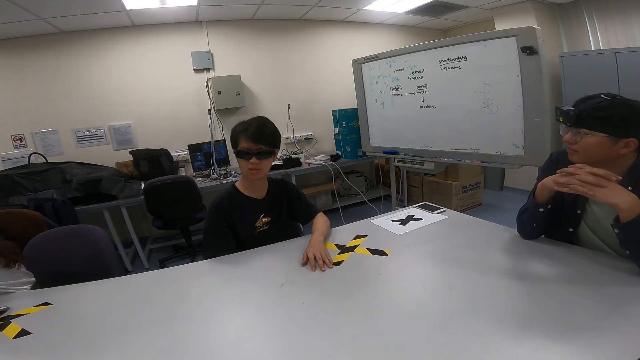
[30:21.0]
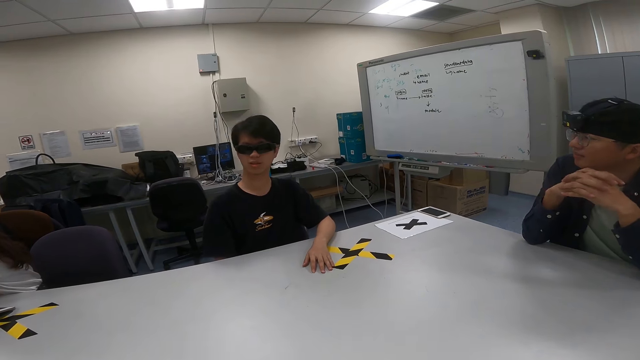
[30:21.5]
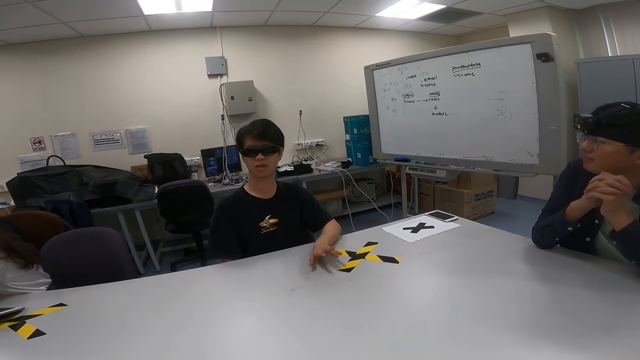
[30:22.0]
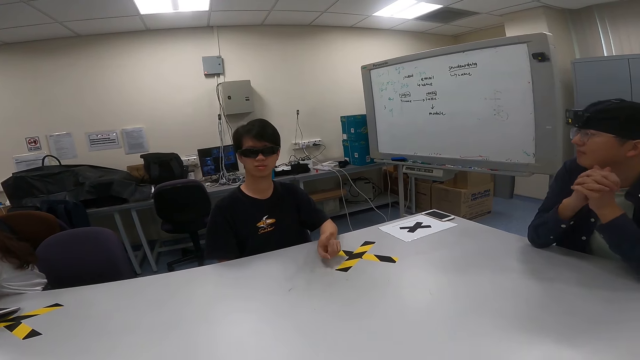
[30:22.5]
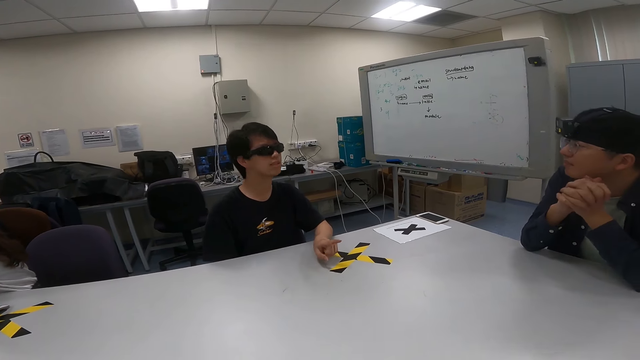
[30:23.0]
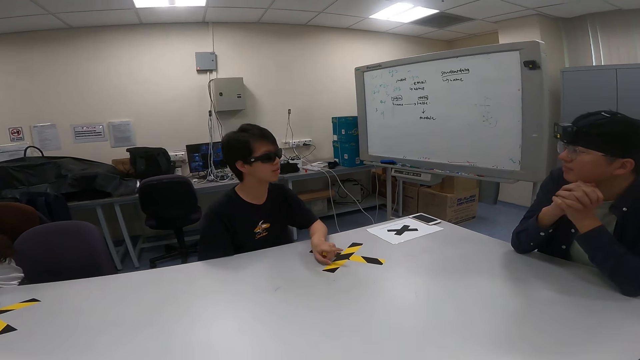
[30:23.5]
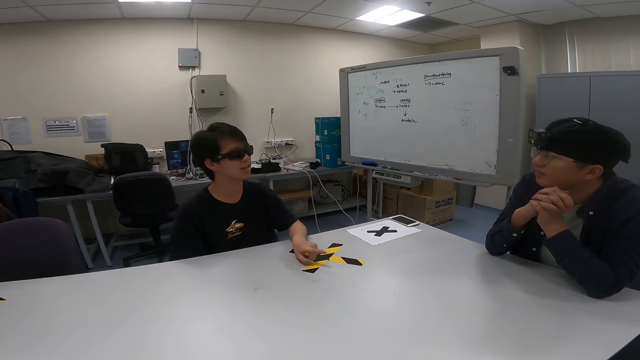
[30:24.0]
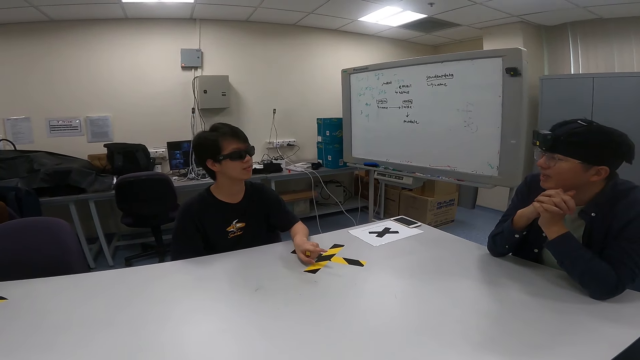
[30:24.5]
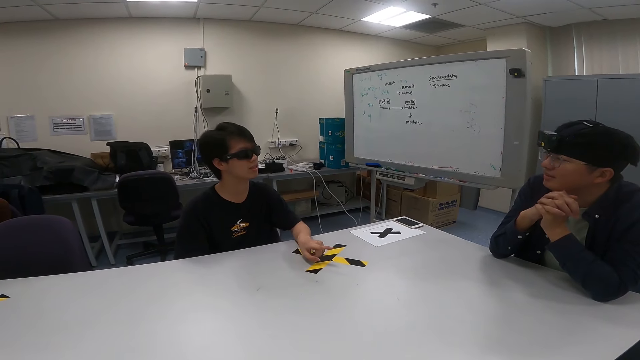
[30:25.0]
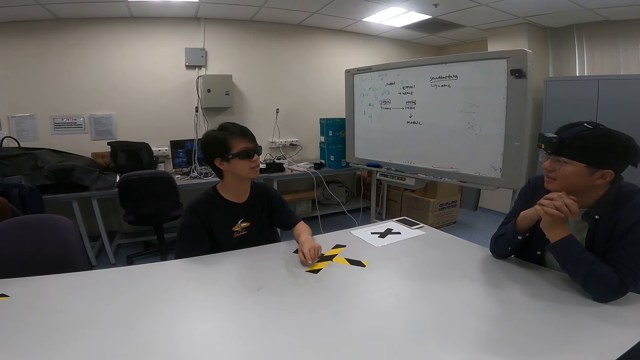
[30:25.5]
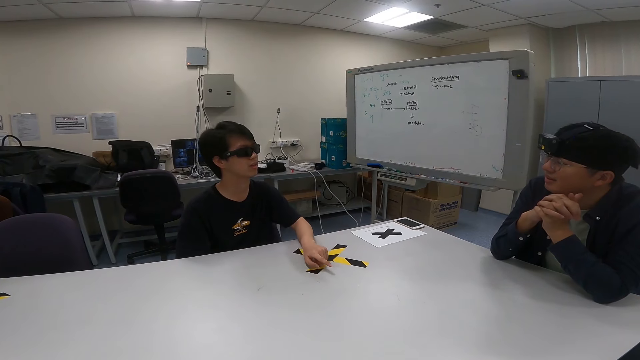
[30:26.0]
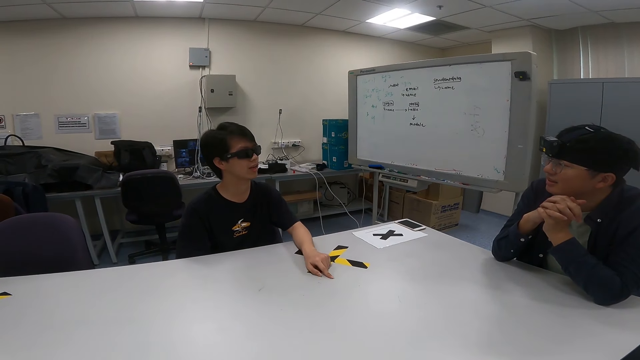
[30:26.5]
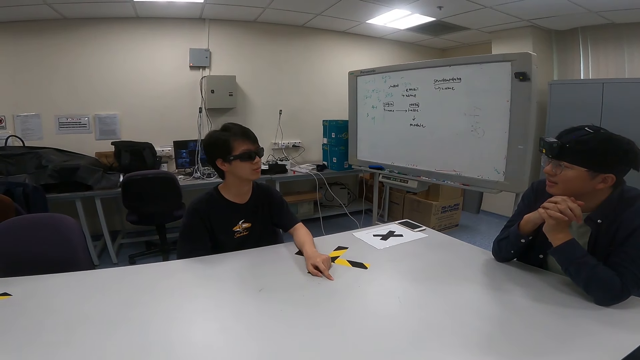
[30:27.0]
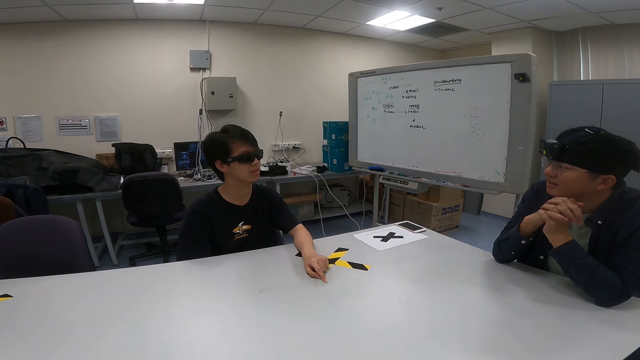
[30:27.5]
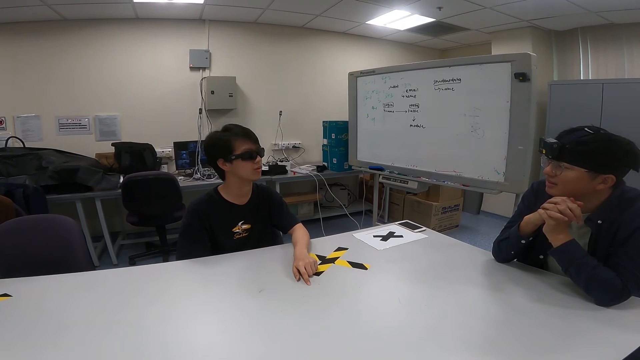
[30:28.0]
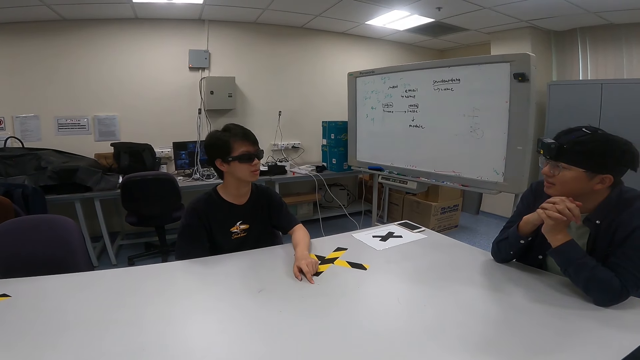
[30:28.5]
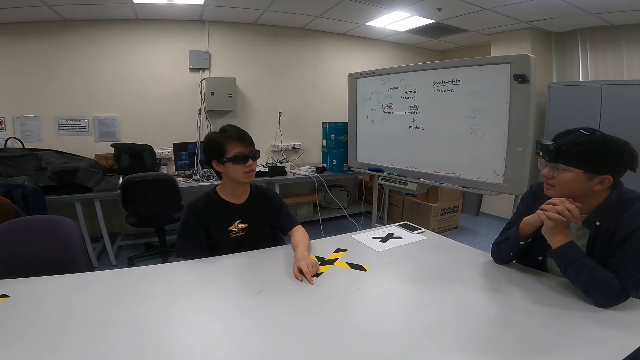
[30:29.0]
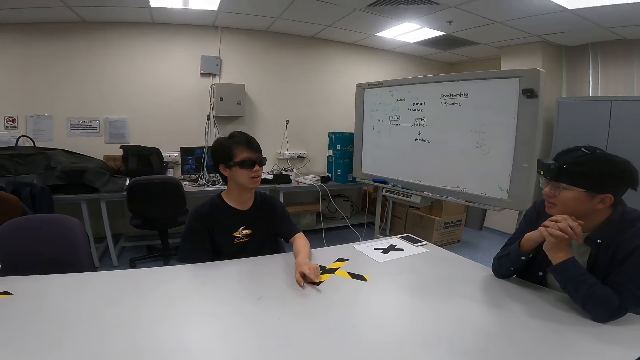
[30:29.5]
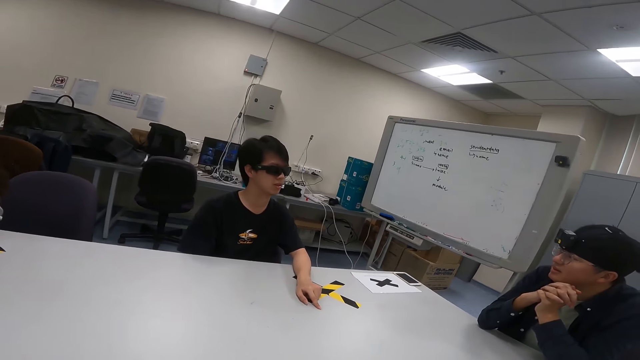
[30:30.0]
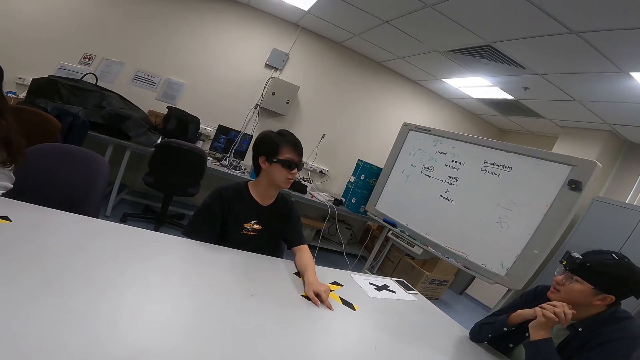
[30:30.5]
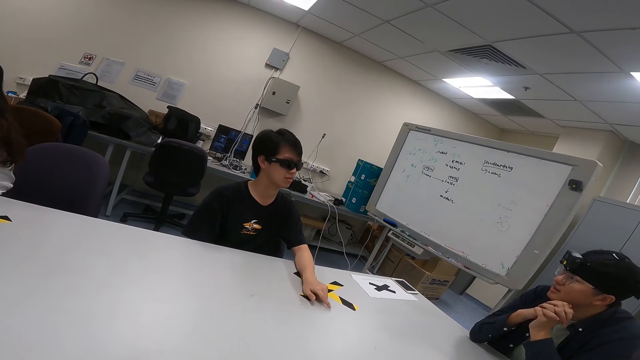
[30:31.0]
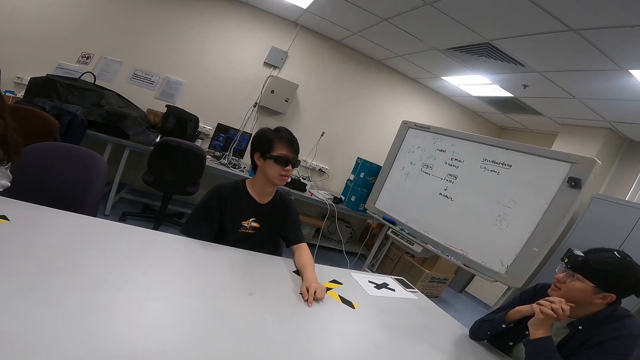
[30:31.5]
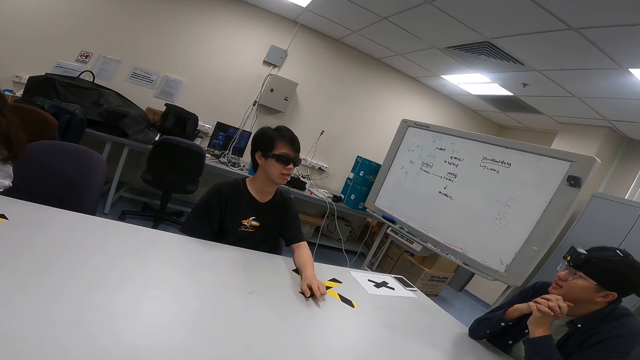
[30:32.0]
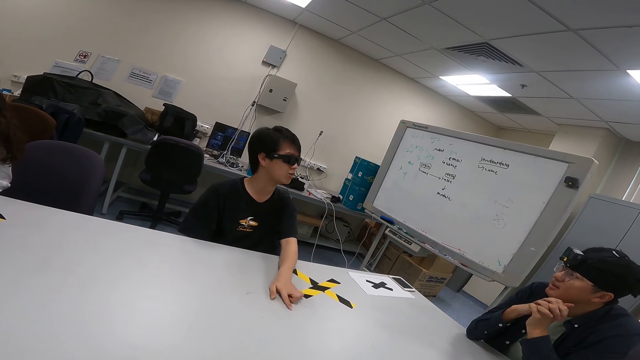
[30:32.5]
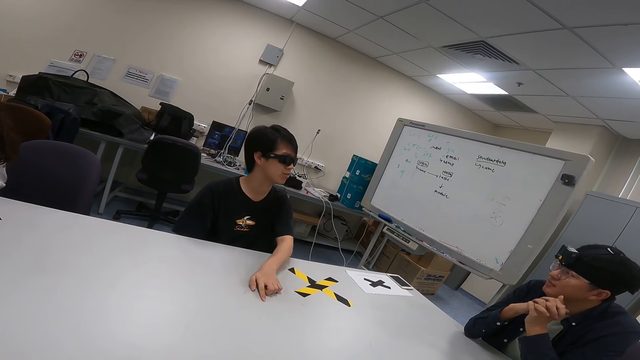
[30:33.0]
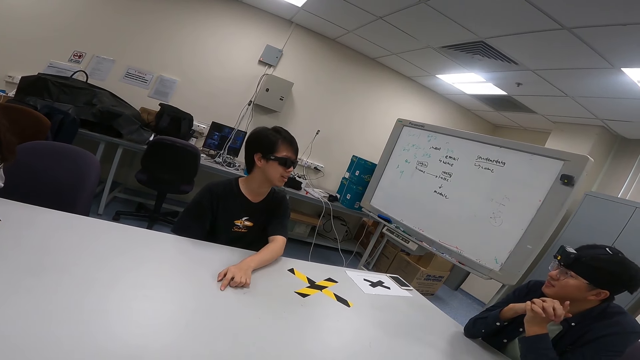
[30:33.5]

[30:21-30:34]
A man turns to the side, moves a finger, turns to the side and puts the hand on the table. Another man nods the head. The camera wearer turns around. The first man moves a finger on the table.

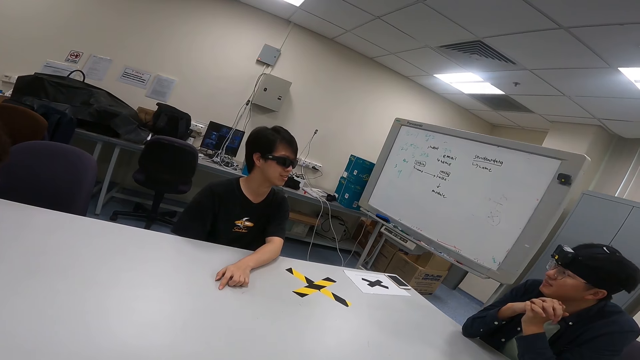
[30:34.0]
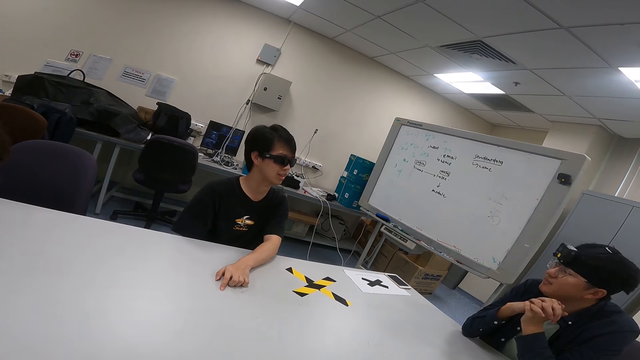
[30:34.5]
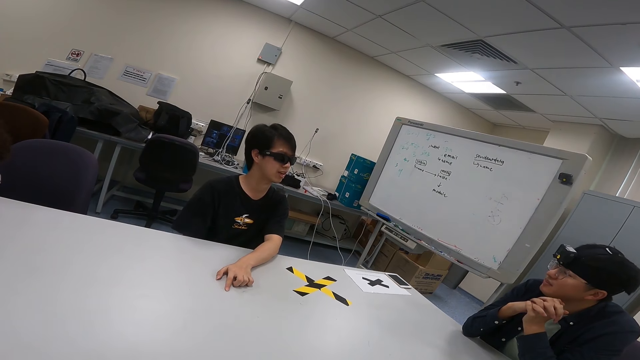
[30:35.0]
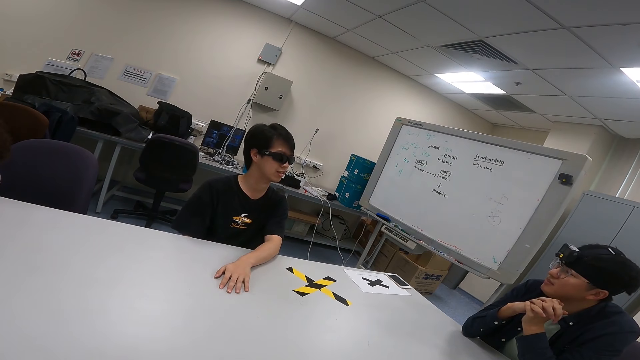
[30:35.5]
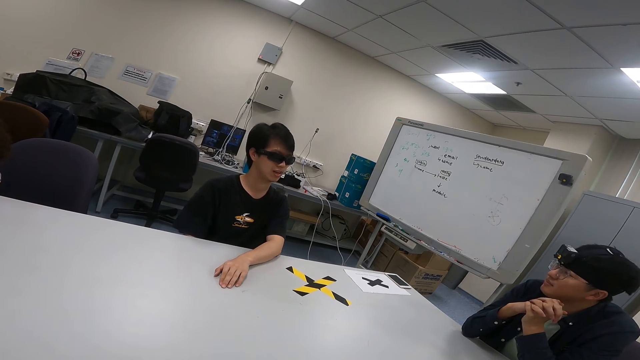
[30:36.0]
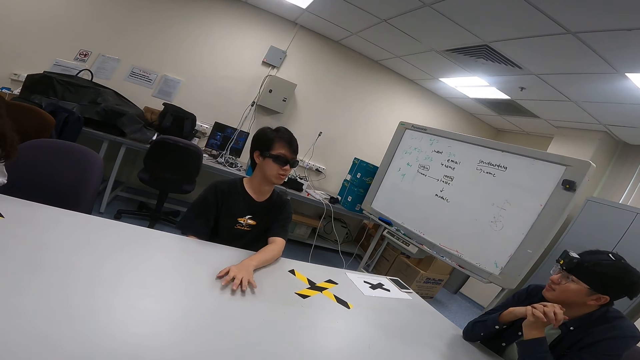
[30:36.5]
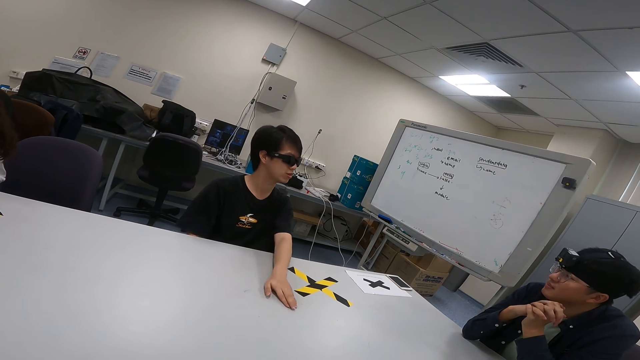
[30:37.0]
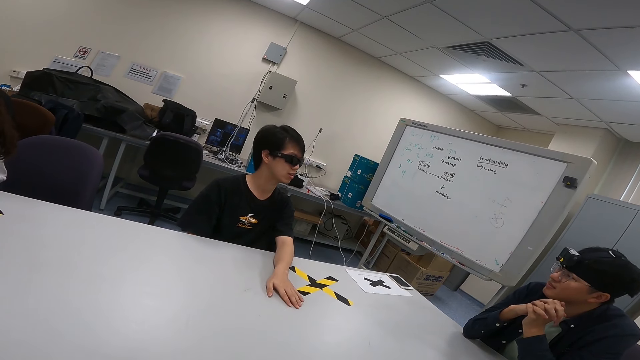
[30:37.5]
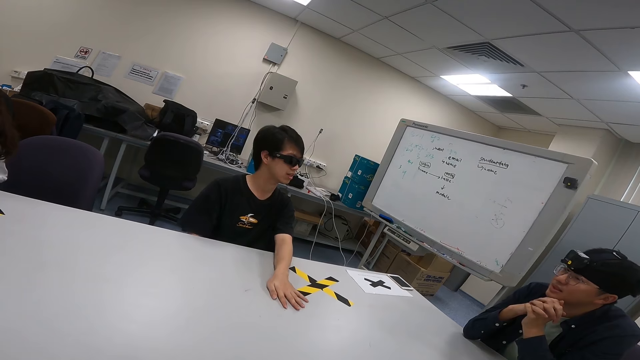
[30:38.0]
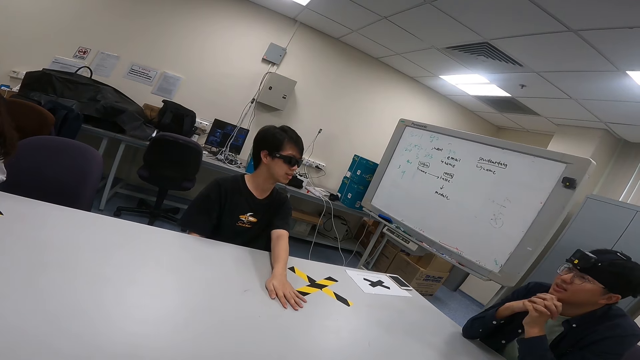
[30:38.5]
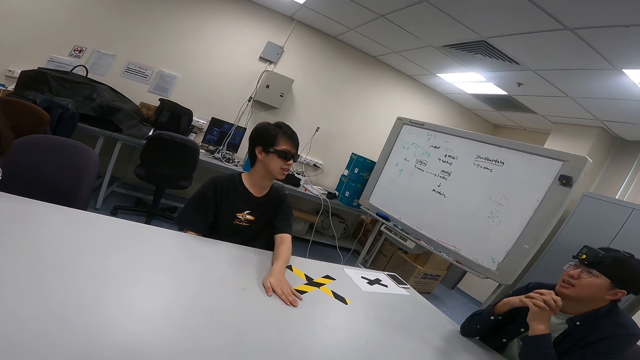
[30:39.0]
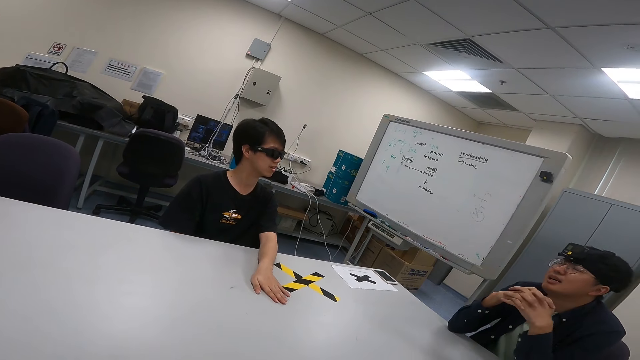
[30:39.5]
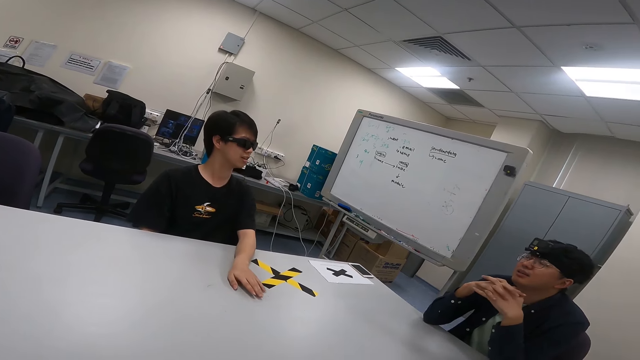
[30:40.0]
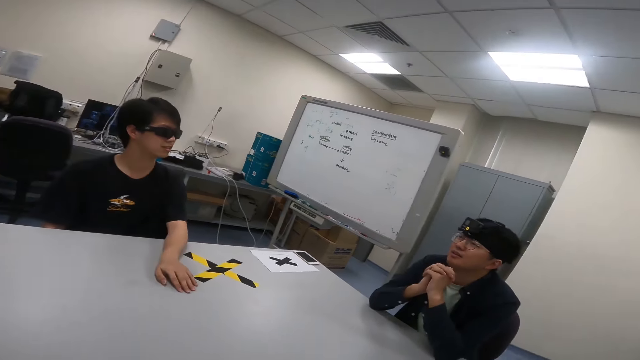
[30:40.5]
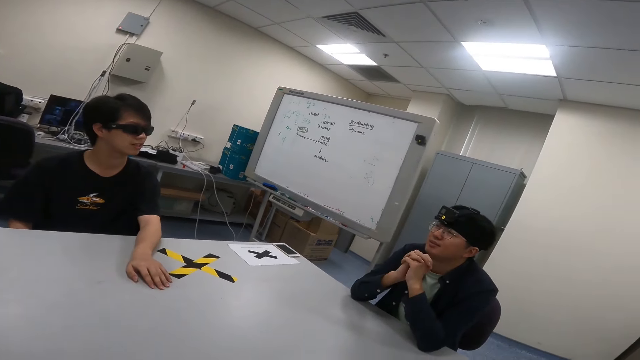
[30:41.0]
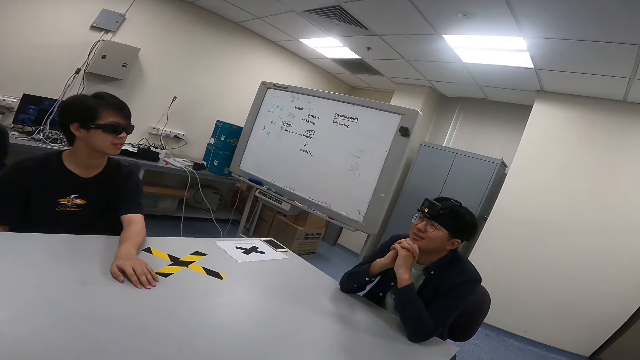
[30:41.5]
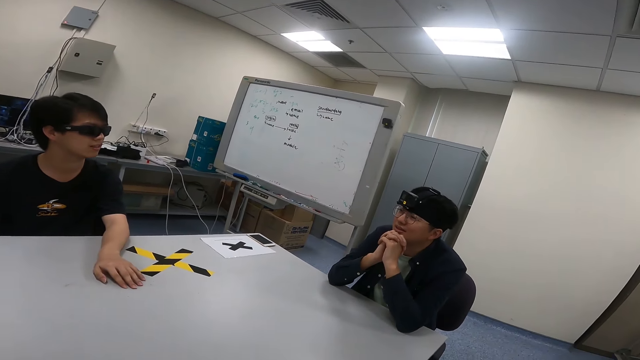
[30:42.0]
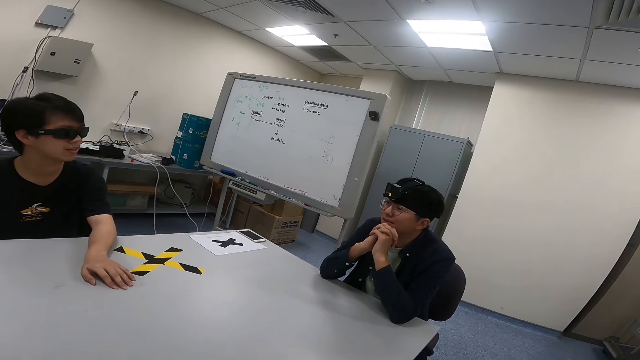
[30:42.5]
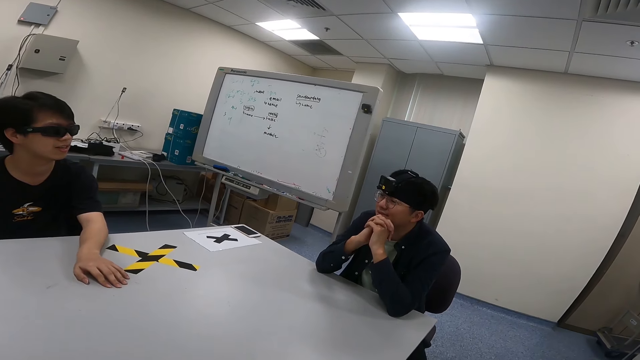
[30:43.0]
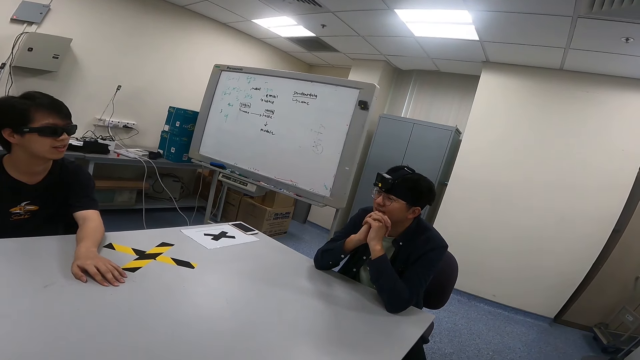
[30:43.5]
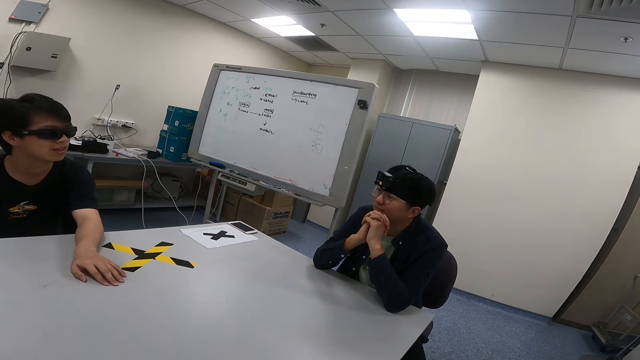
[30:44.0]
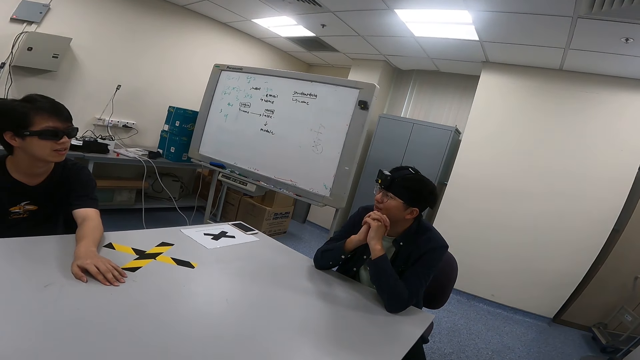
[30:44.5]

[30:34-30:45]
A man nods the head. Another man moves a finger on the table. The camera wearer turns around. The first man leans on the table.
